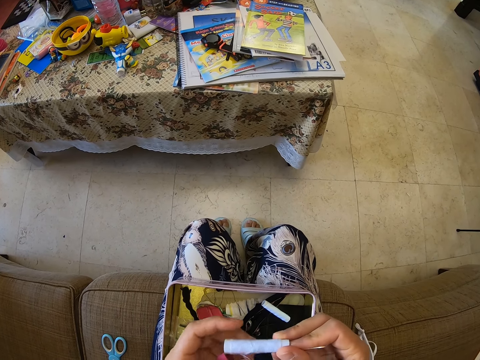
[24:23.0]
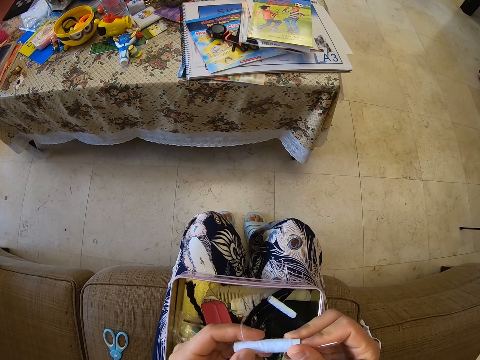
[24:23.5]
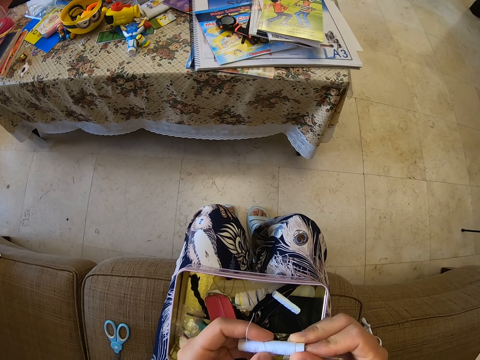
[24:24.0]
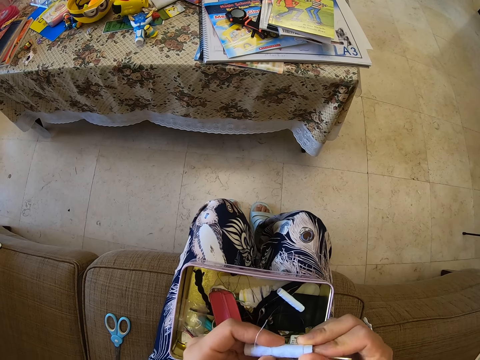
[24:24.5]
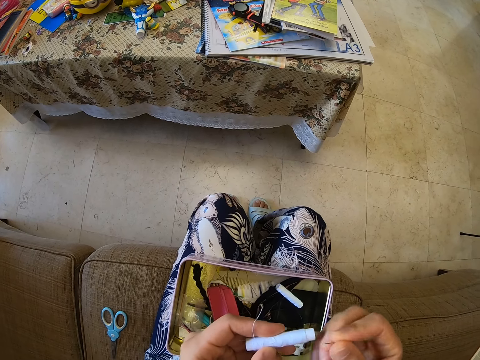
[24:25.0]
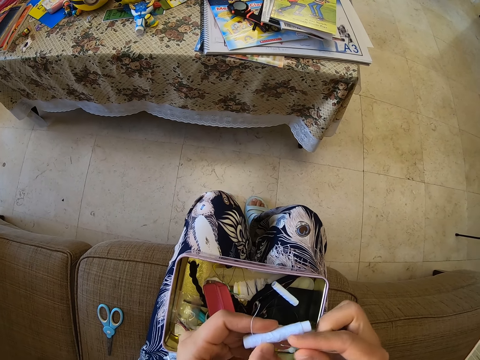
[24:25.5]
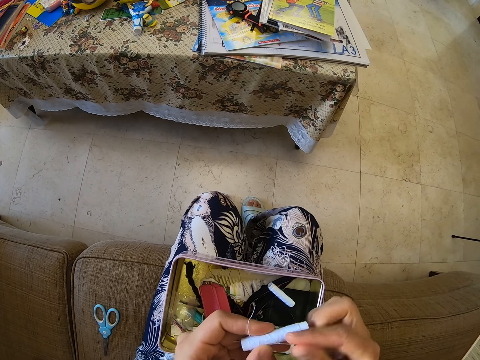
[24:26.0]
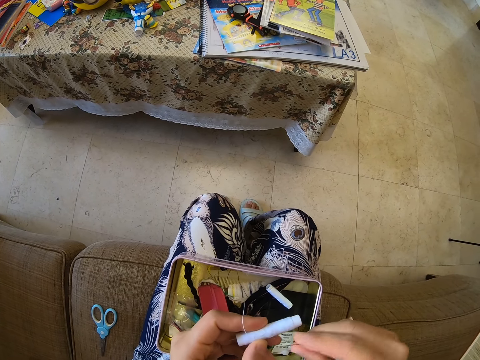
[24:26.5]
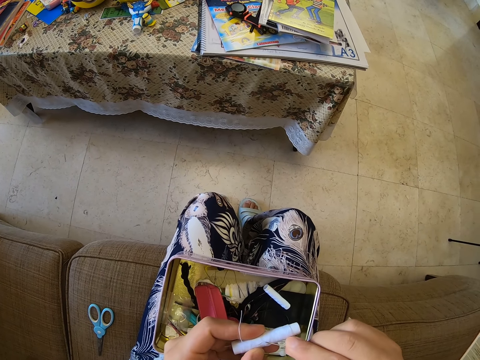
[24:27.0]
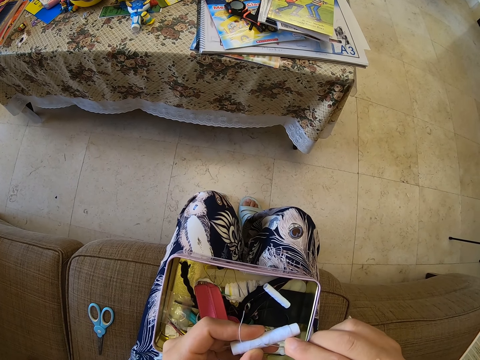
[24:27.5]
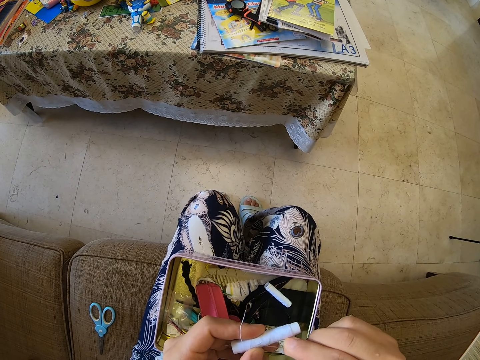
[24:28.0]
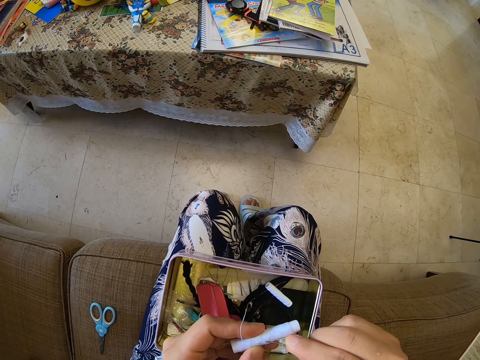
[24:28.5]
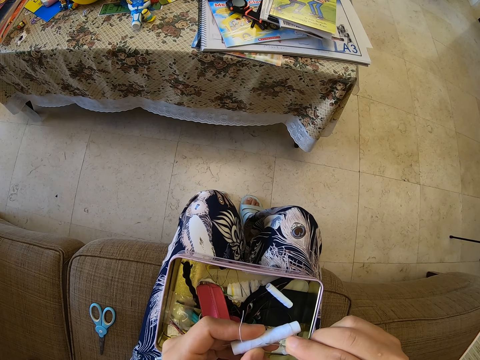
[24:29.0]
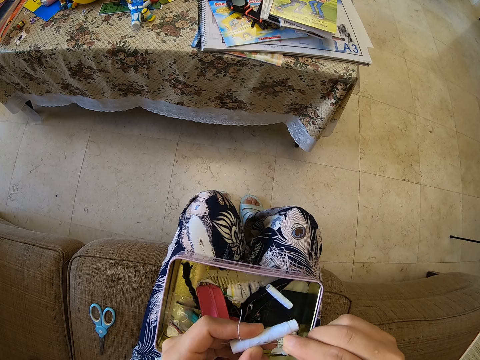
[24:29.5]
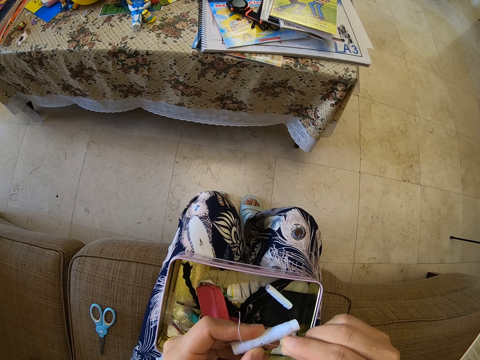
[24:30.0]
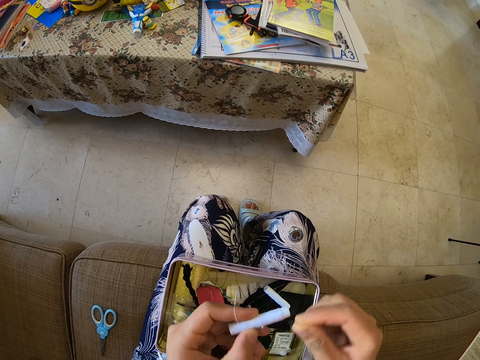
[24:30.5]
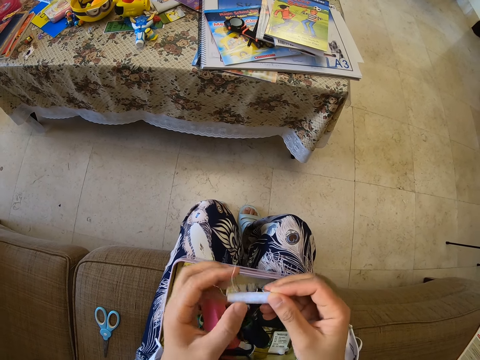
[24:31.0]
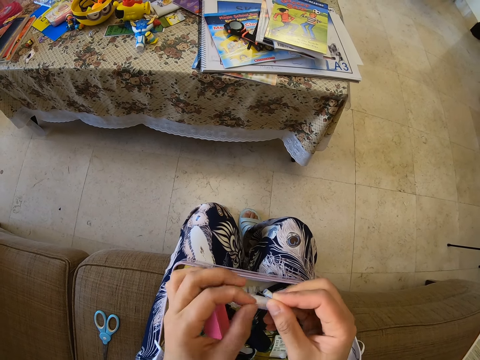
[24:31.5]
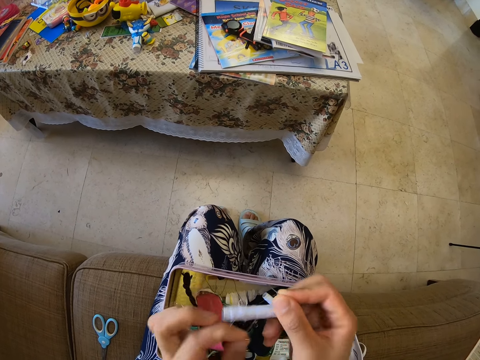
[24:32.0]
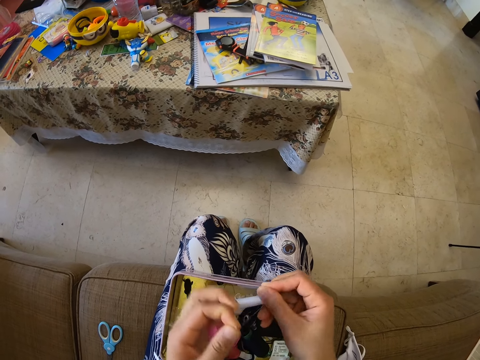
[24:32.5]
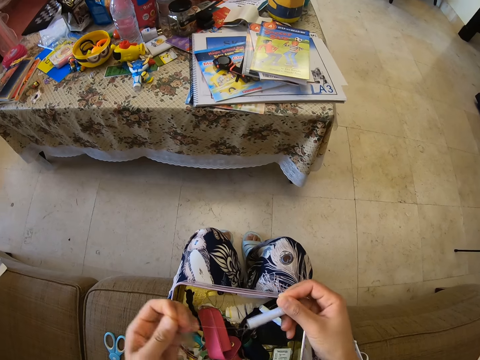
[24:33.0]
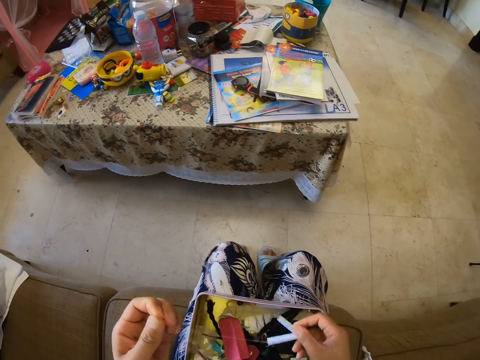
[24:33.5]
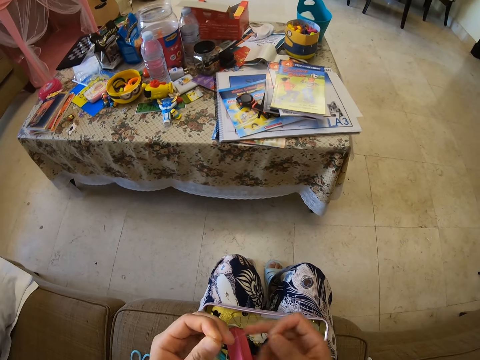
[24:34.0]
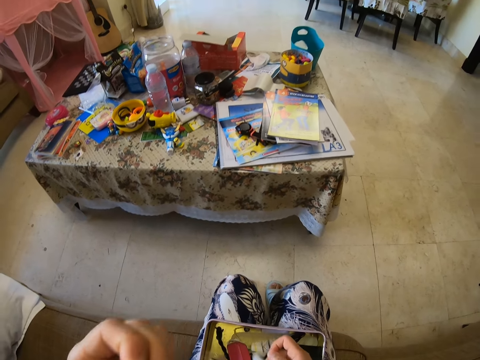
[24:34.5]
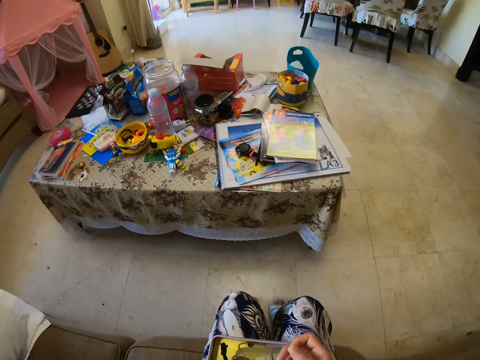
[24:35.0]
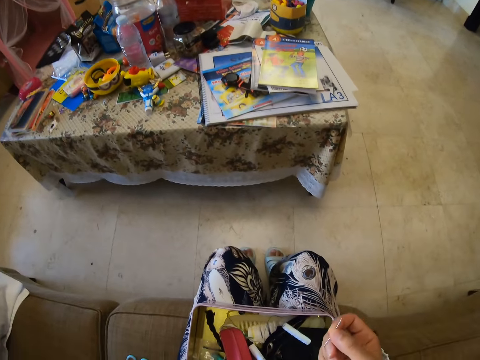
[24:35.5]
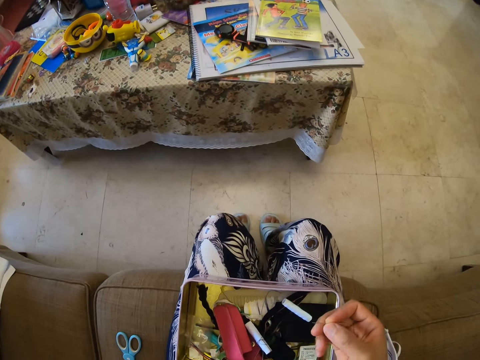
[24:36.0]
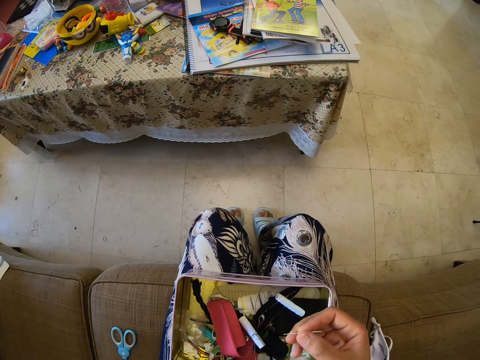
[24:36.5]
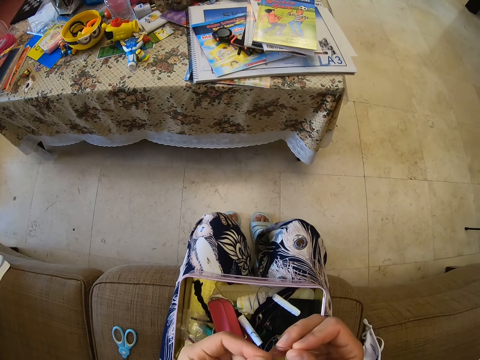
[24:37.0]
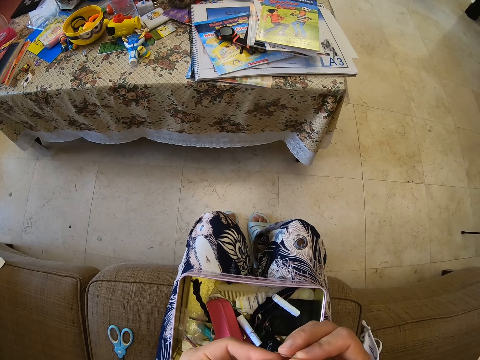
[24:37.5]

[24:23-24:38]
The camera wearer presses the needle on the thread. They remove the thread from the thread tube with the needle. They remove the thread from the thread tube. They unroll the white roll of thread. They drop the white roll of thread in the tool box.

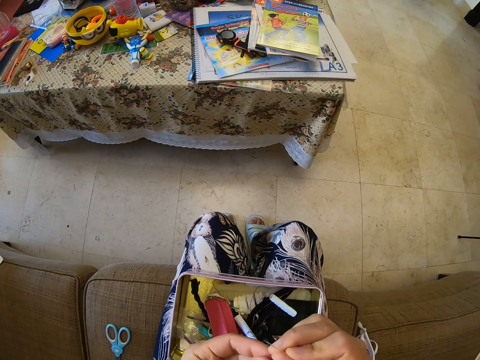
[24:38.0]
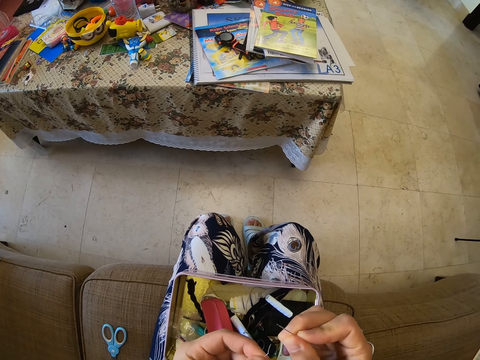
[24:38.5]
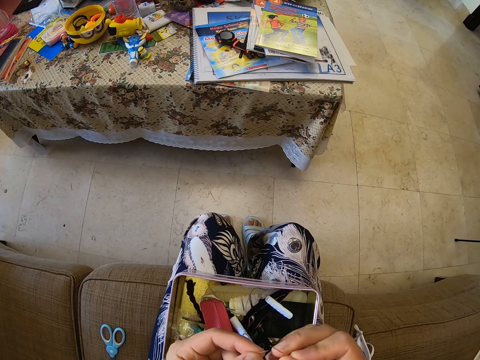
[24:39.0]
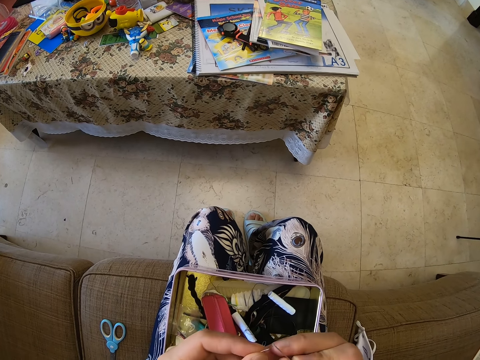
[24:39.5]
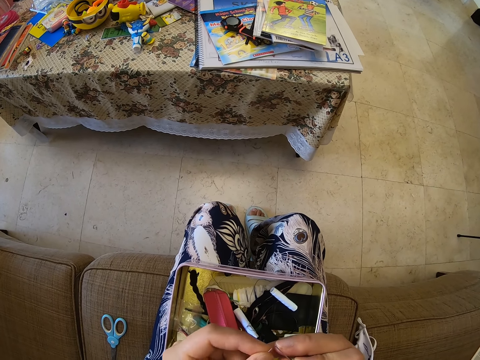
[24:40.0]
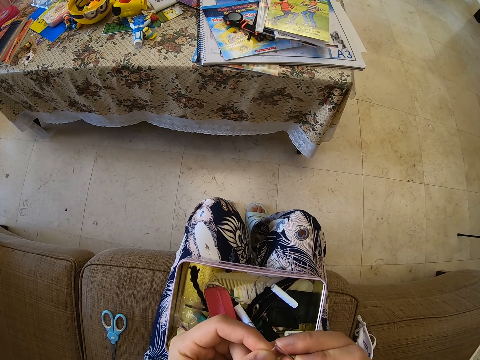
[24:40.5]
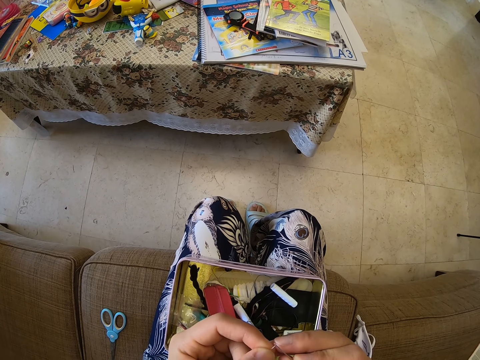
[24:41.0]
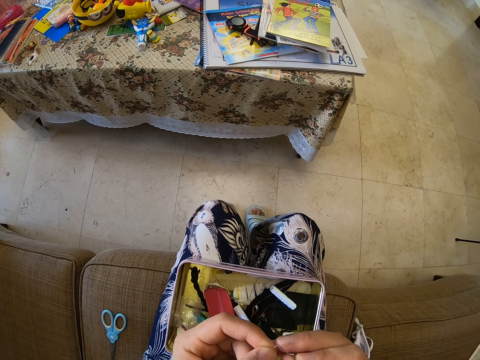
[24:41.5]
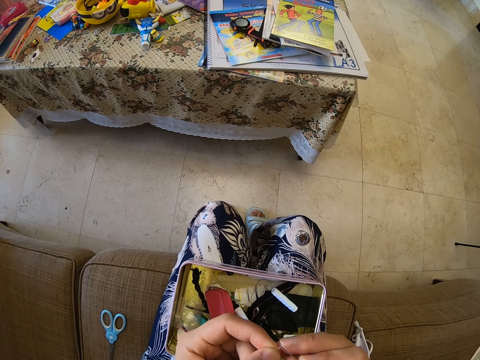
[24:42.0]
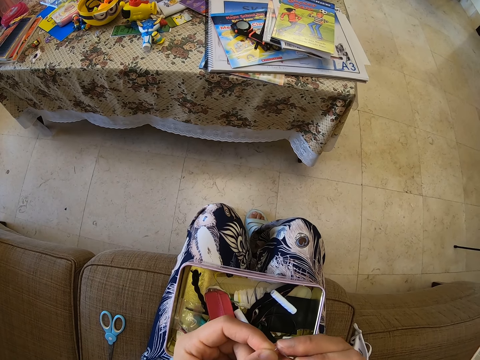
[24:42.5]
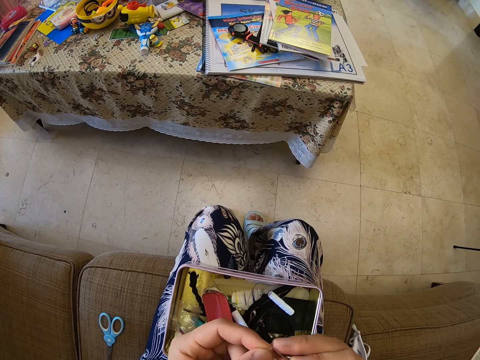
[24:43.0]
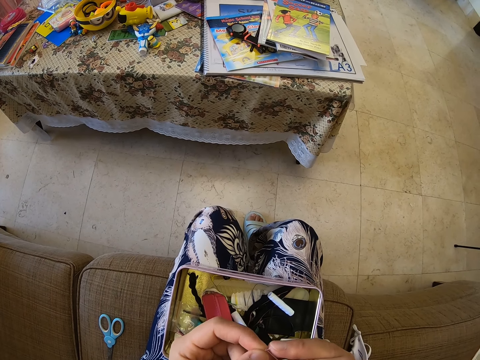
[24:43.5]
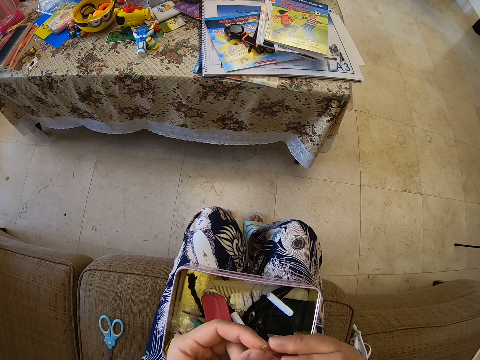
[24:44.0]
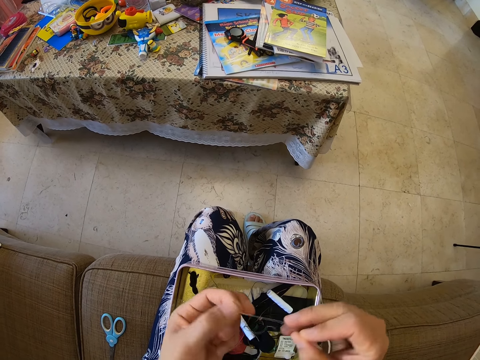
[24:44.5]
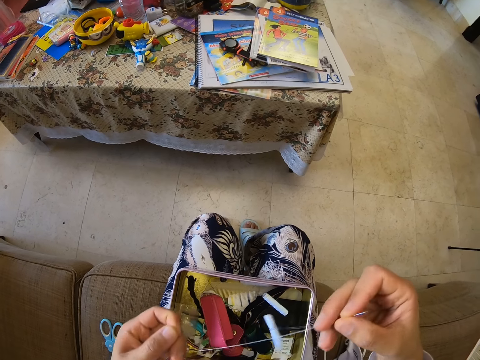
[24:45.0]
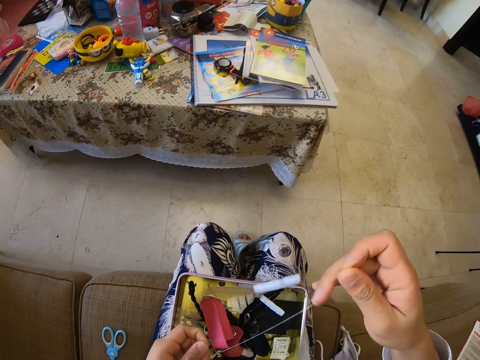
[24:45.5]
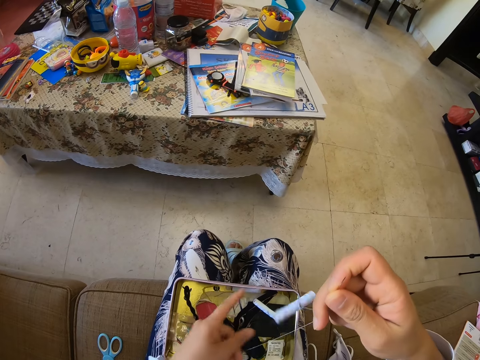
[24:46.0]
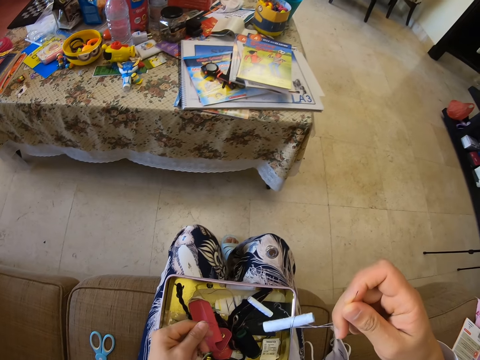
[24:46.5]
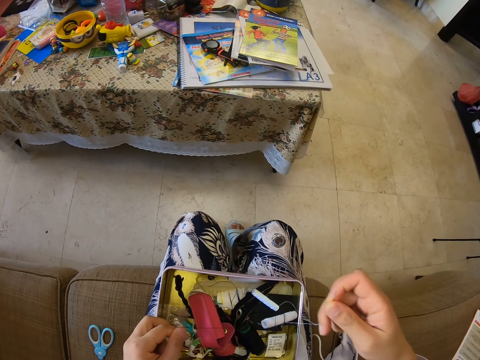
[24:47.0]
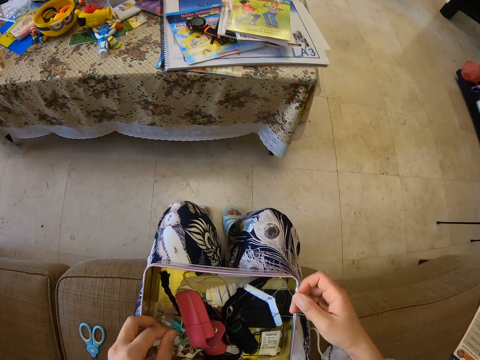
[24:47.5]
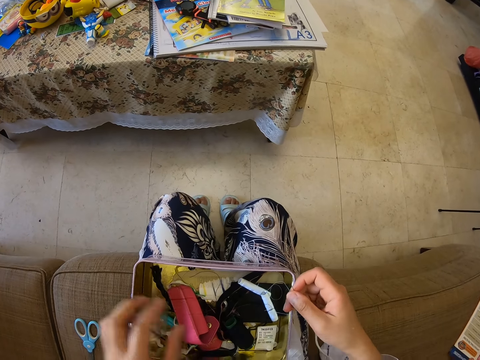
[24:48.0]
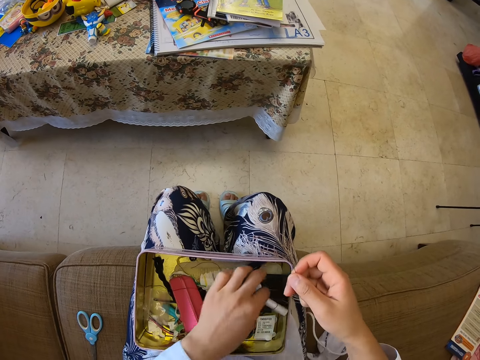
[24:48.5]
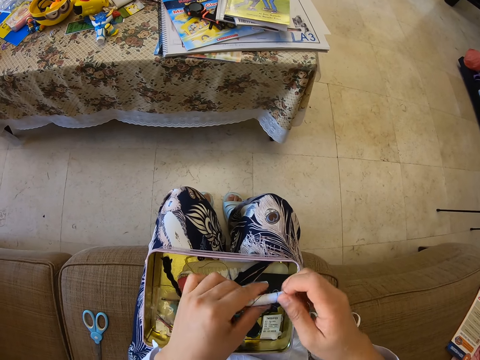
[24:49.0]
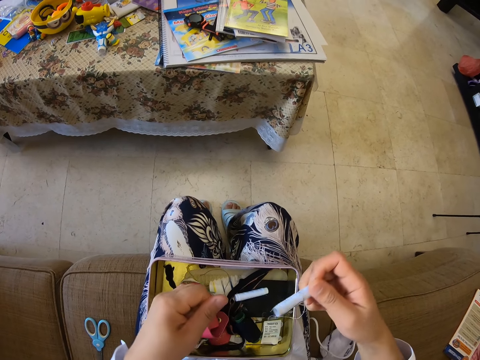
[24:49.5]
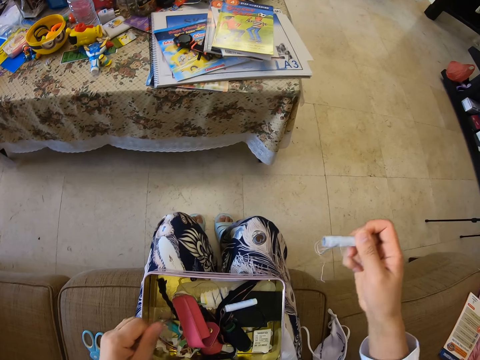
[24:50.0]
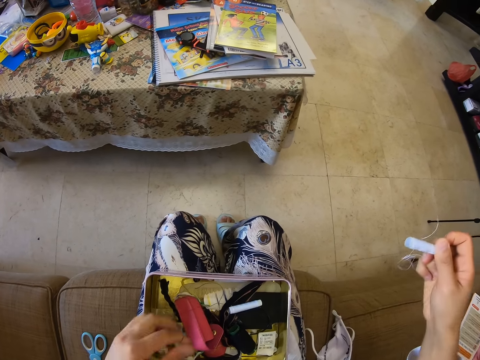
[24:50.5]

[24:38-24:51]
The camera wearer inserts the thread in the needle. They pull the thread. They pick up a white roll of thread from the tool box.
